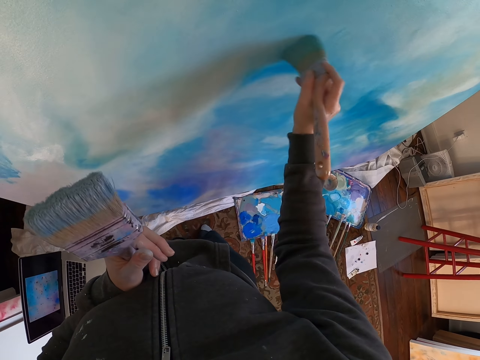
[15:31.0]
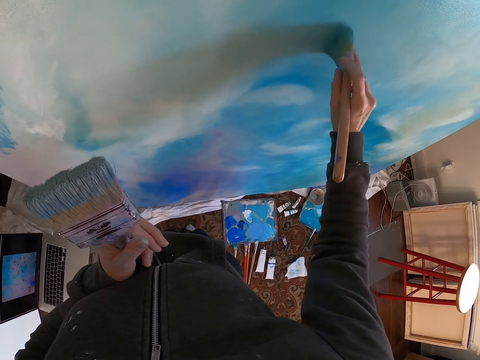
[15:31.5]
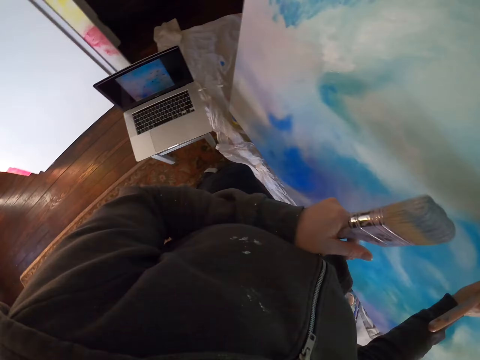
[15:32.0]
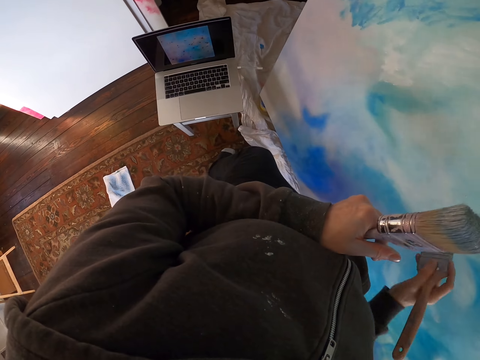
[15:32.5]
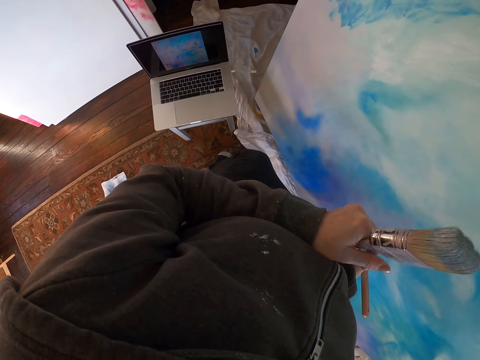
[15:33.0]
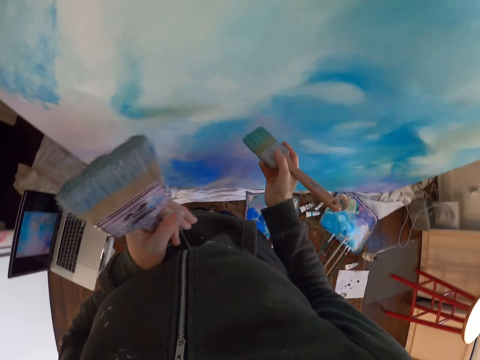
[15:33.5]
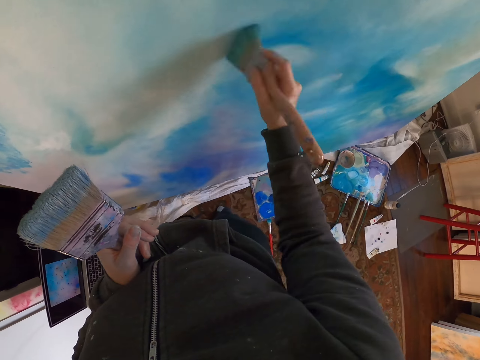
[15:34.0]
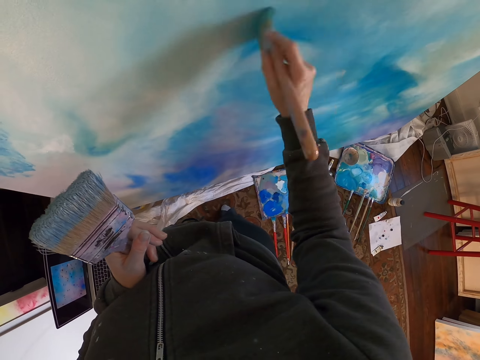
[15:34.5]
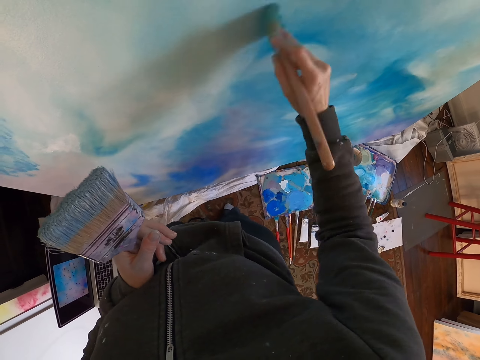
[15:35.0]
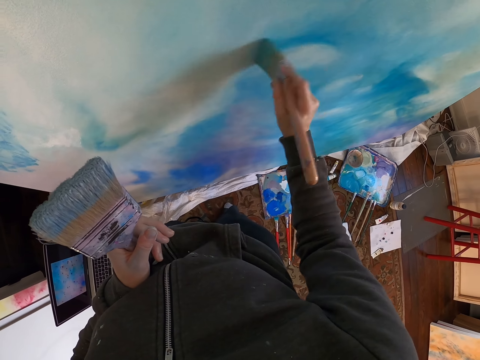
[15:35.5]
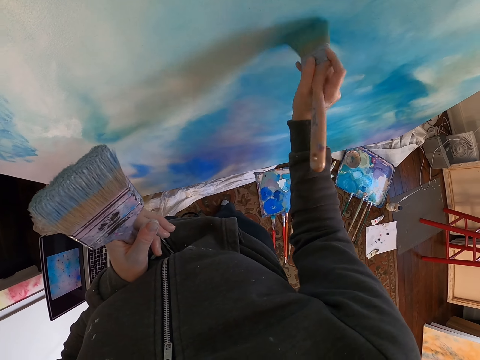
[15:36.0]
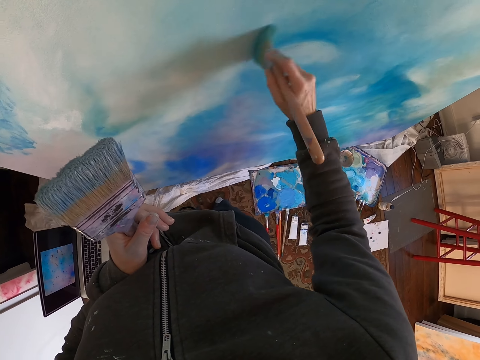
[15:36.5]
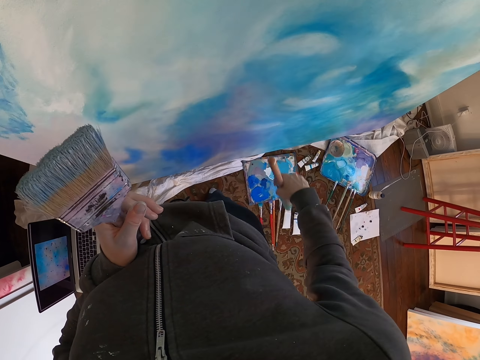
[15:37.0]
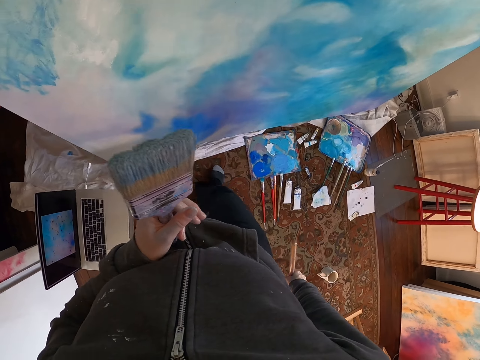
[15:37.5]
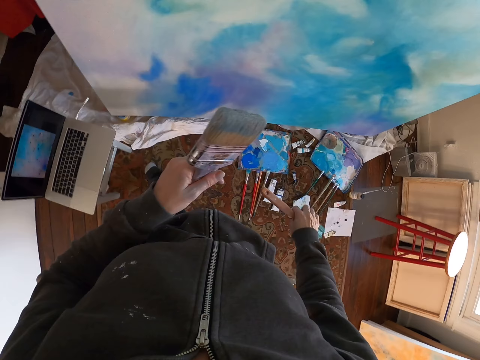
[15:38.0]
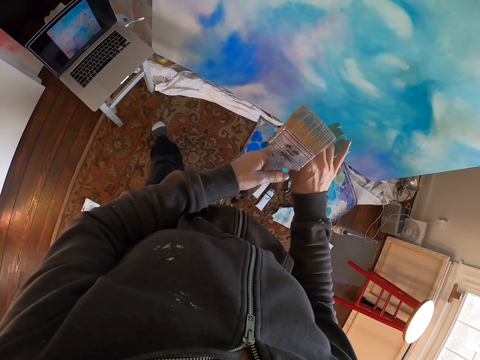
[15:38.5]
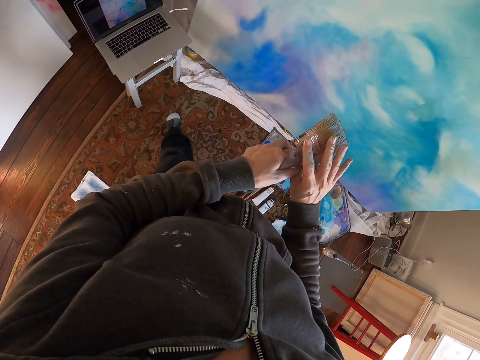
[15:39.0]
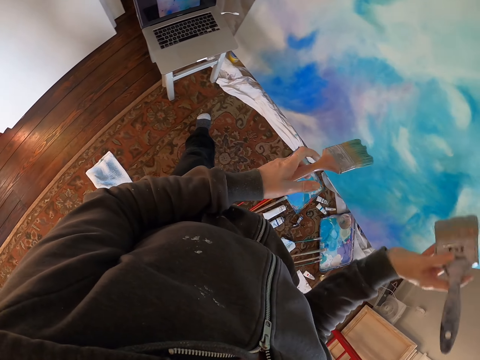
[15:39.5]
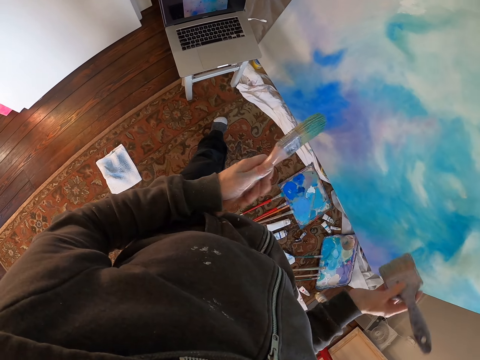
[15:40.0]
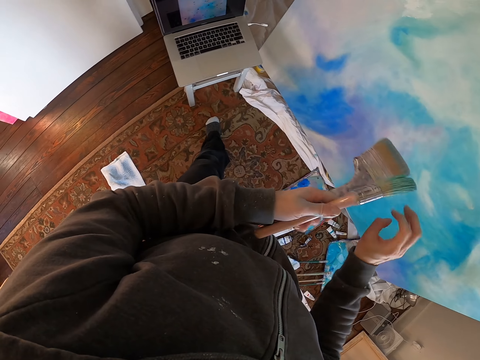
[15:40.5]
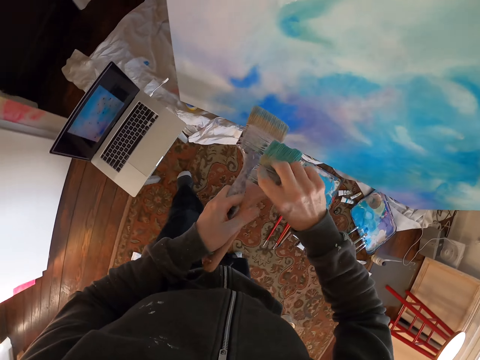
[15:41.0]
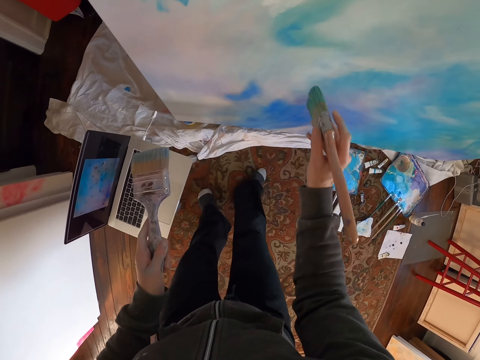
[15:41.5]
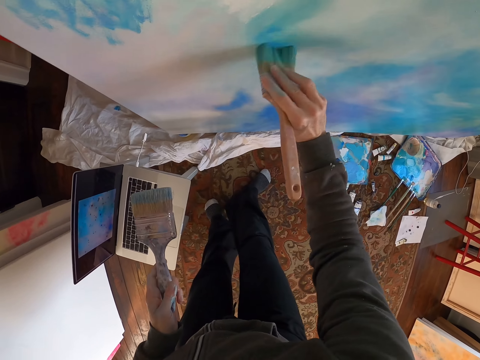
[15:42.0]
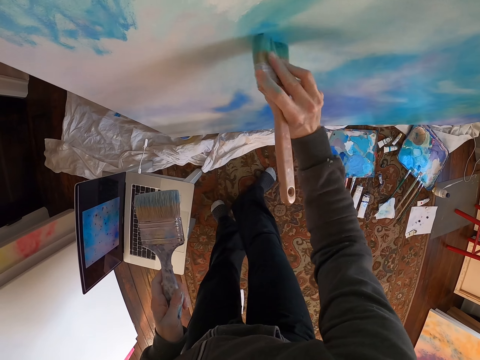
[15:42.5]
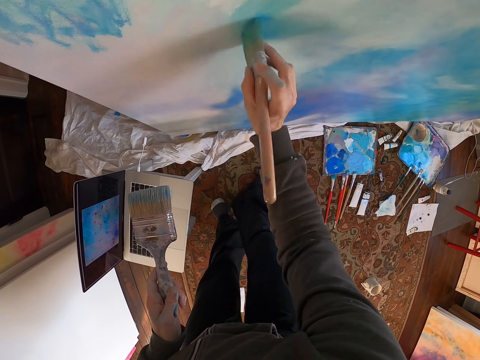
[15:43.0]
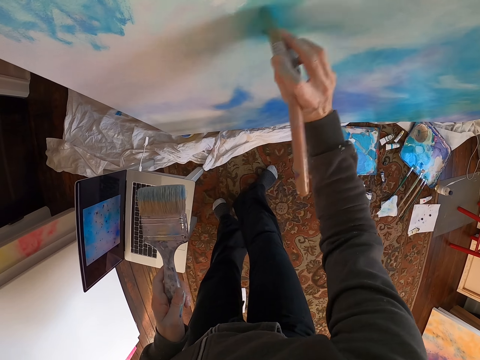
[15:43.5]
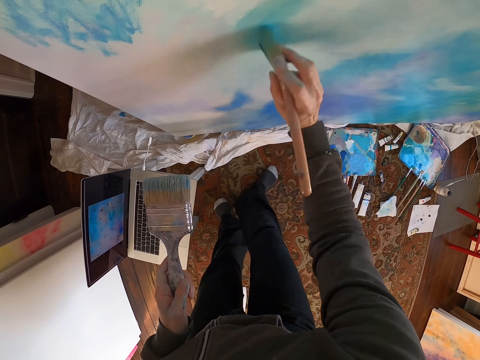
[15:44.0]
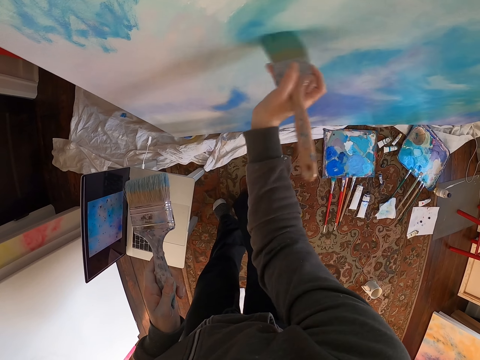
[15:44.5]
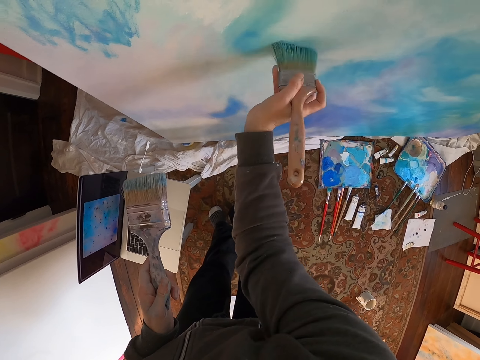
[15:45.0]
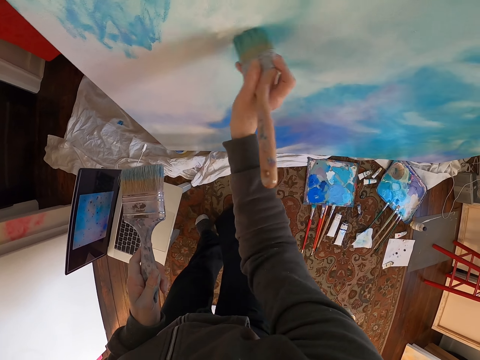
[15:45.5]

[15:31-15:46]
The camera wearer shifts the brushes. They paint the painting with the brush.

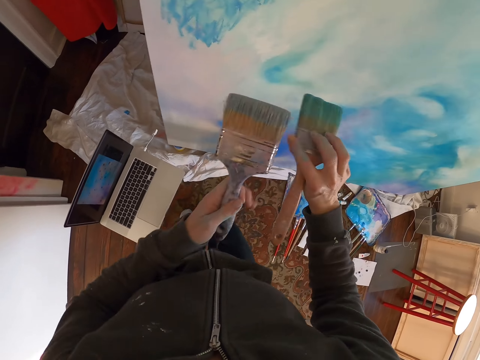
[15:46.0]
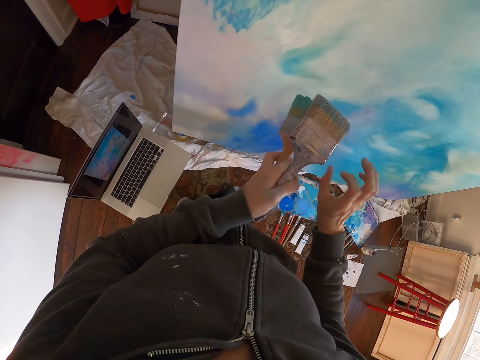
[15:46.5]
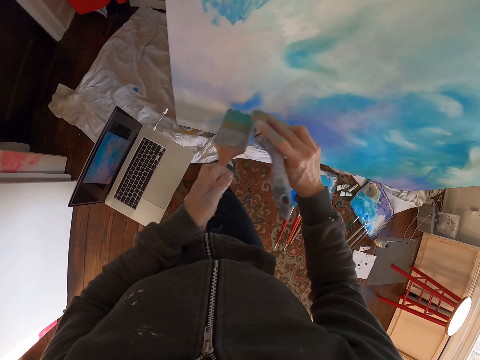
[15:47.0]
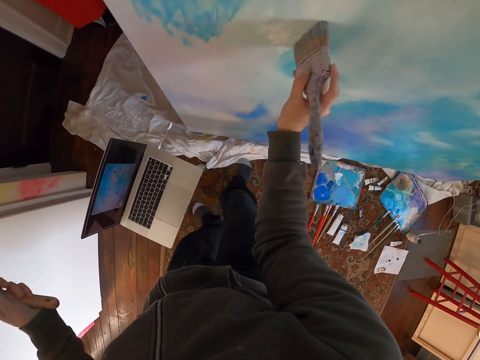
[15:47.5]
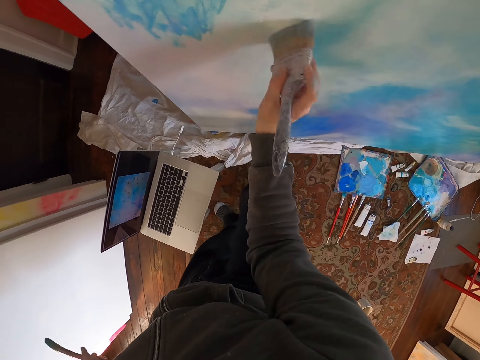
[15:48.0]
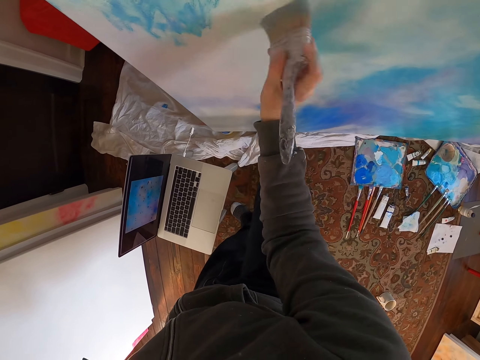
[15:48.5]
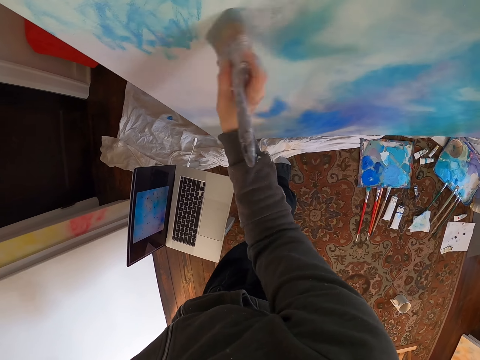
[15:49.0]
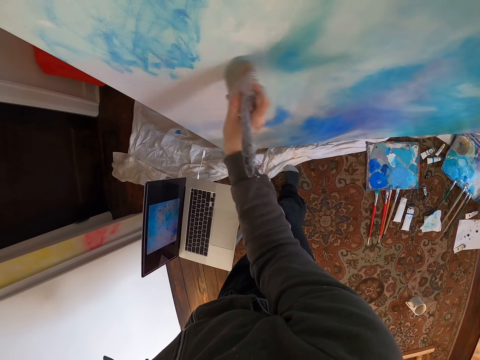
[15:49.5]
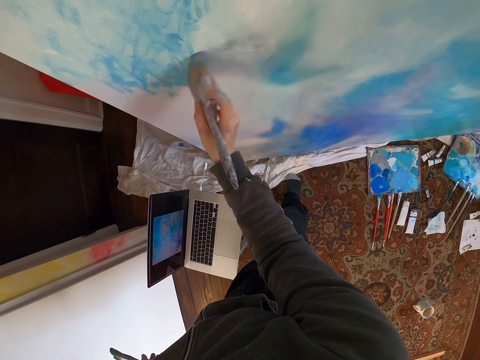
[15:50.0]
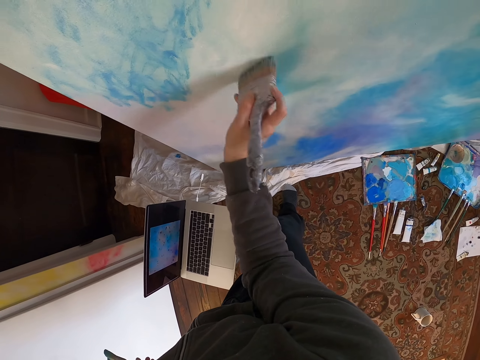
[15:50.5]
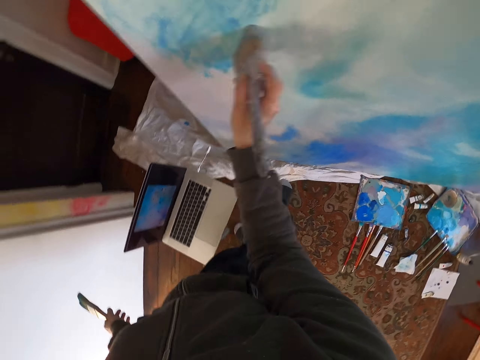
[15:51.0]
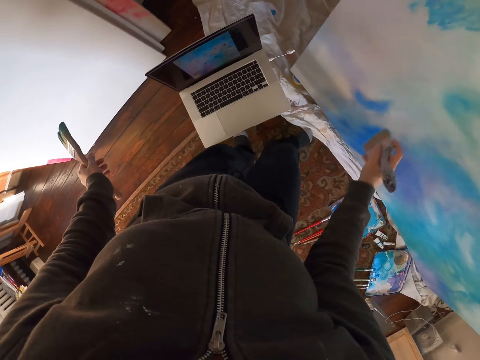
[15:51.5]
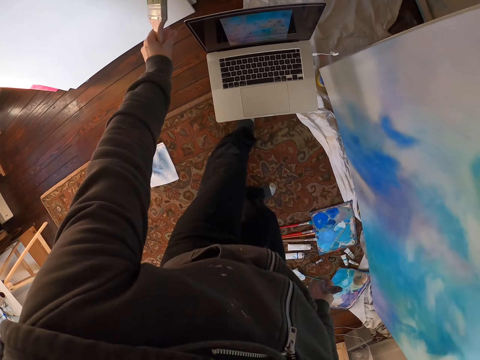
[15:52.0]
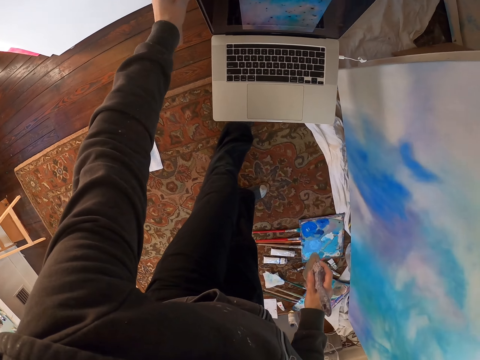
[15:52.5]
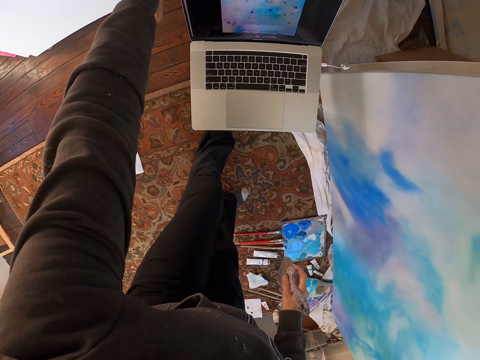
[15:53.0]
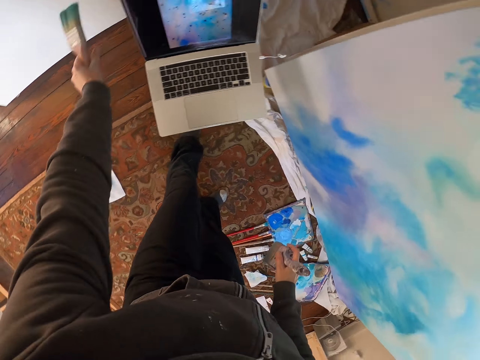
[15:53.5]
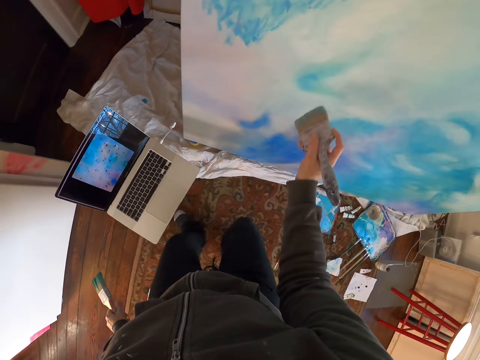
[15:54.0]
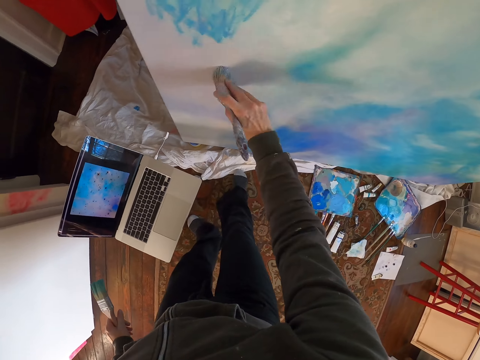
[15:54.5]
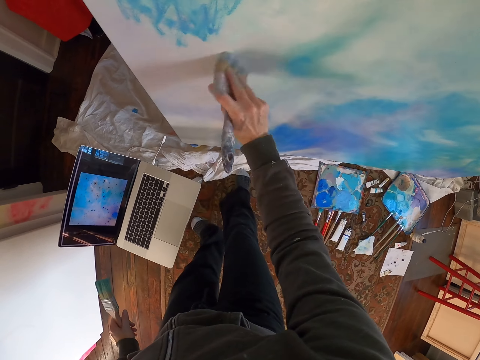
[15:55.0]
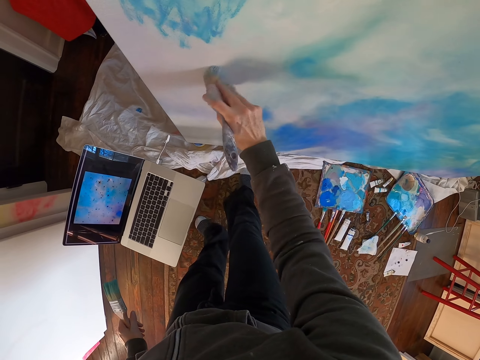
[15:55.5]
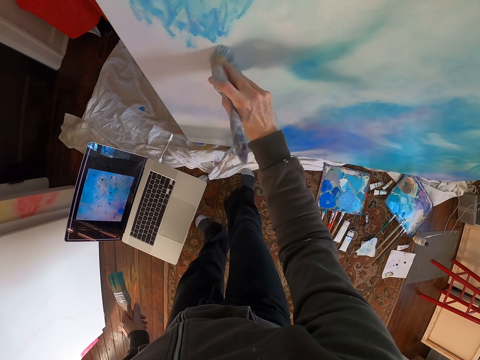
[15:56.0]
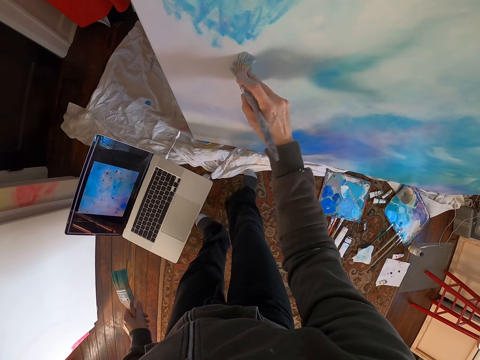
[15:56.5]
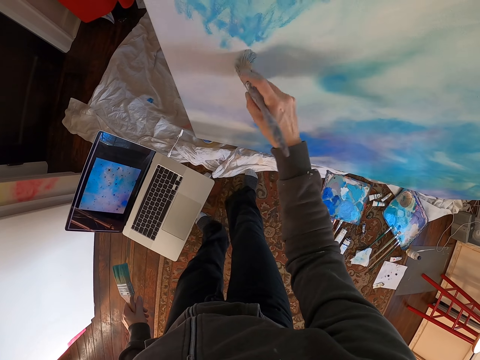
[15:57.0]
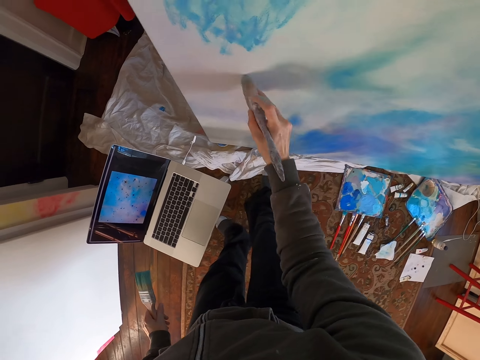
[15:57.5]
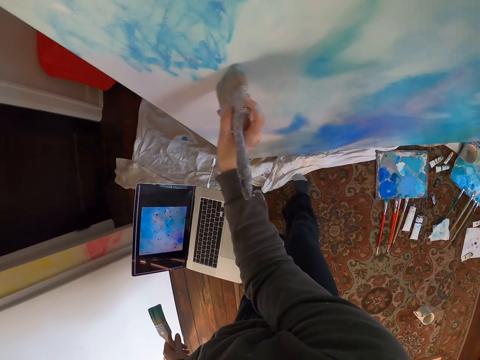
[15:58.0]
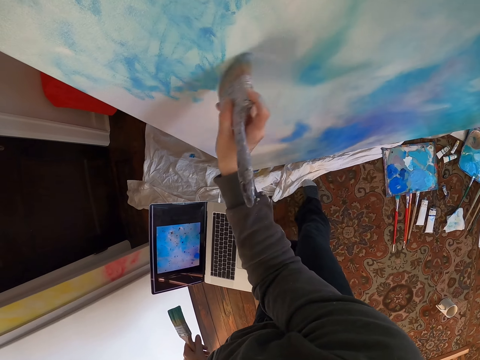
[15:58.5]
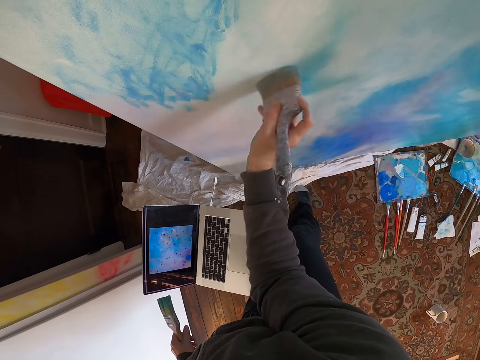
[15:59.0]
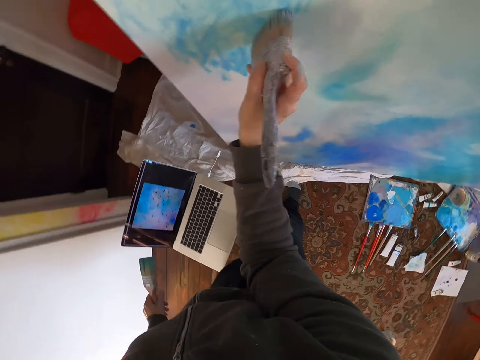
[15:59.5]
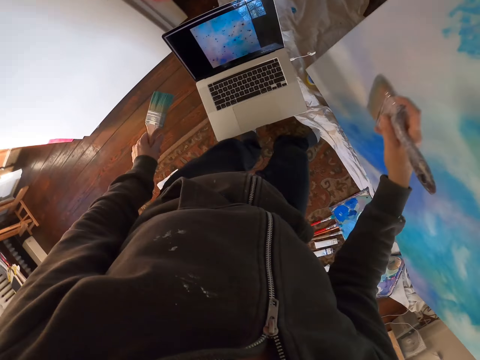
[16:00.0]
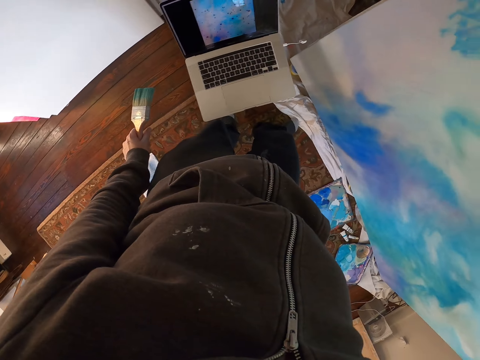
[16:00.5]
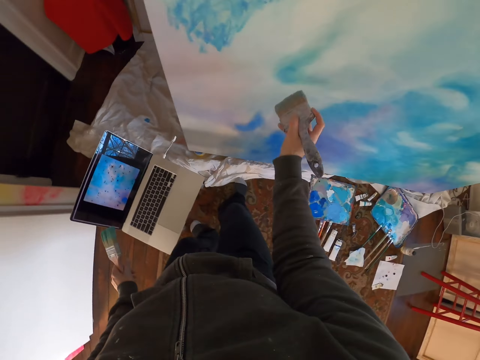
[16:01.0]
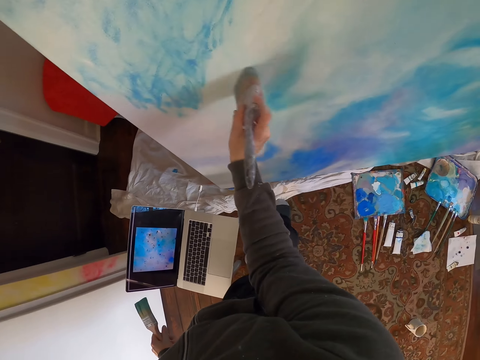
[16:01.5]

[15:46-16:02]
The camera wearer shifts the brushes. They paint the painting with the brush. They stare at the laptop. They paint the painting with the brush.
